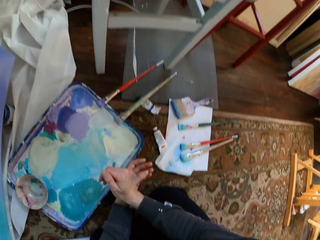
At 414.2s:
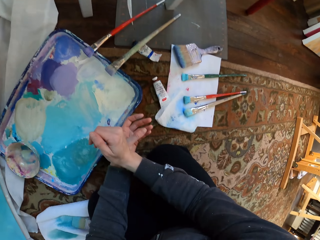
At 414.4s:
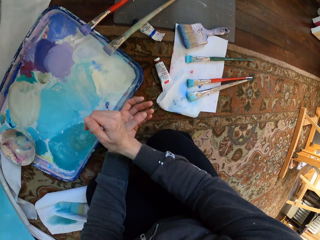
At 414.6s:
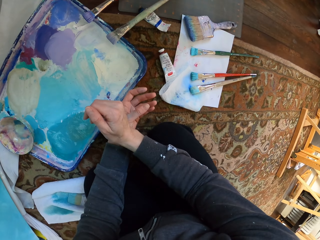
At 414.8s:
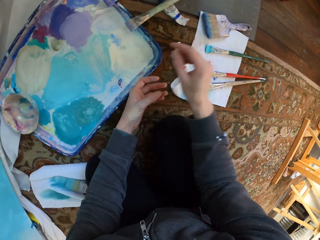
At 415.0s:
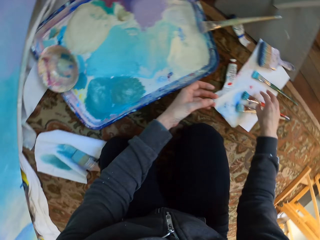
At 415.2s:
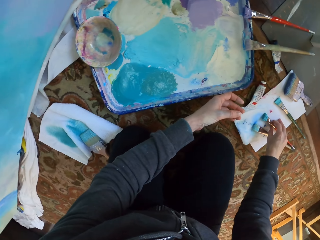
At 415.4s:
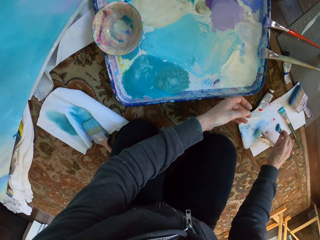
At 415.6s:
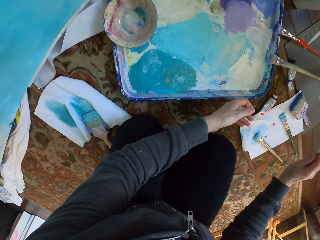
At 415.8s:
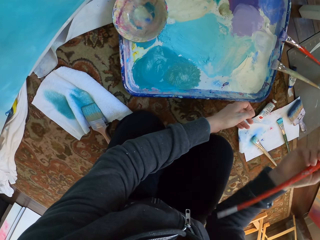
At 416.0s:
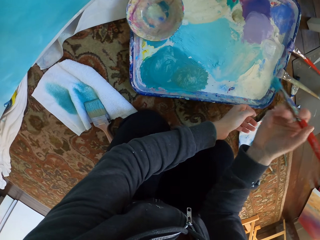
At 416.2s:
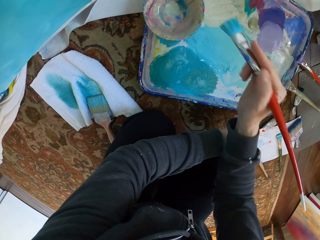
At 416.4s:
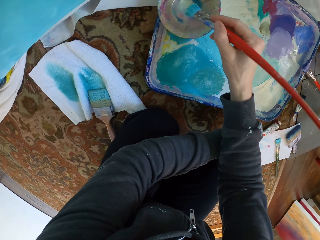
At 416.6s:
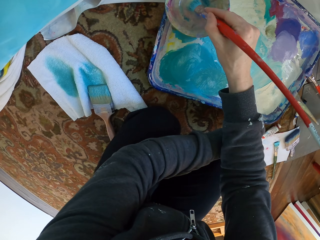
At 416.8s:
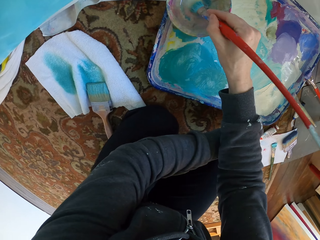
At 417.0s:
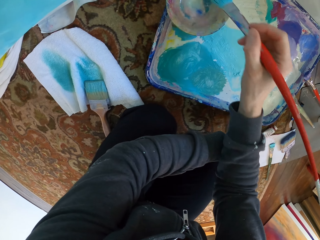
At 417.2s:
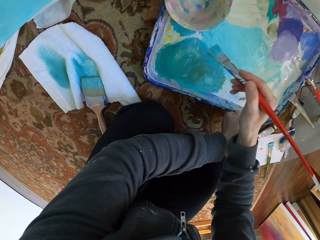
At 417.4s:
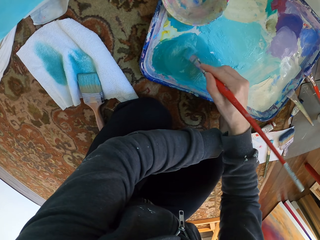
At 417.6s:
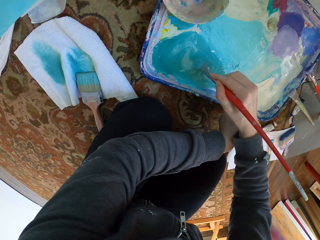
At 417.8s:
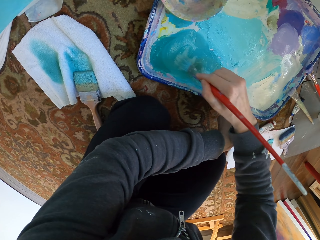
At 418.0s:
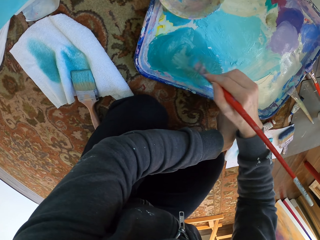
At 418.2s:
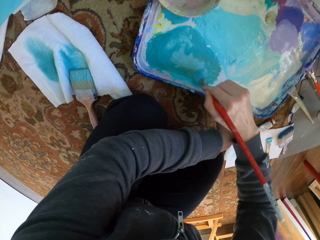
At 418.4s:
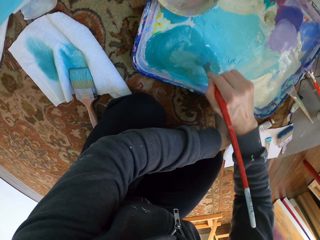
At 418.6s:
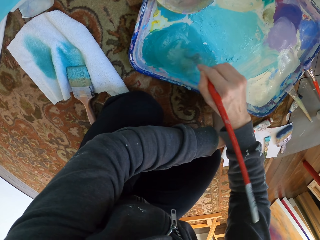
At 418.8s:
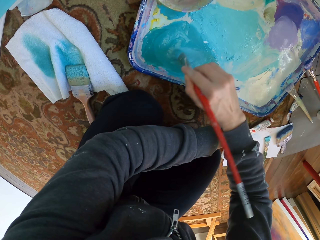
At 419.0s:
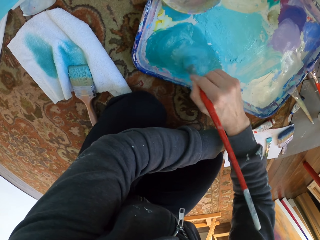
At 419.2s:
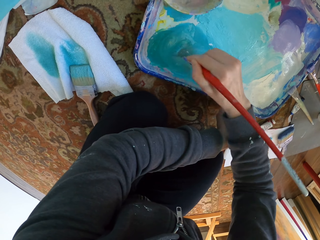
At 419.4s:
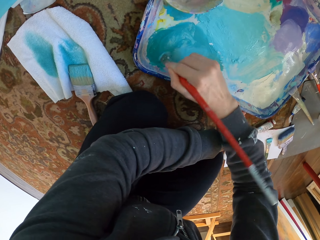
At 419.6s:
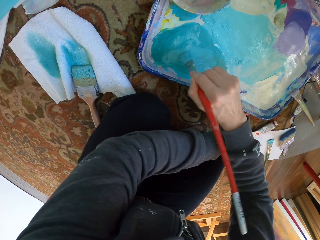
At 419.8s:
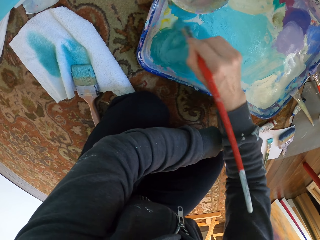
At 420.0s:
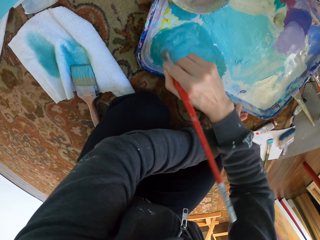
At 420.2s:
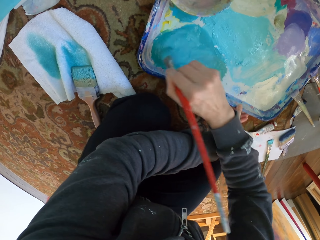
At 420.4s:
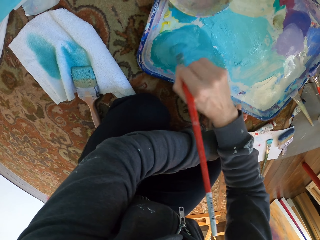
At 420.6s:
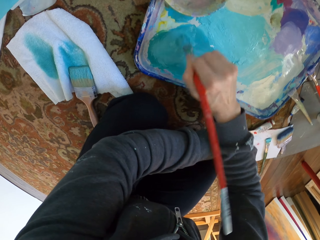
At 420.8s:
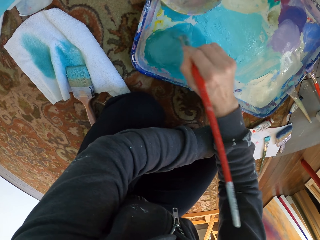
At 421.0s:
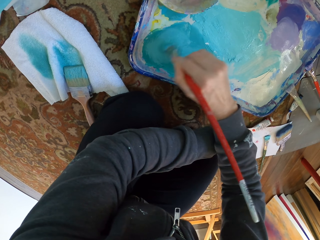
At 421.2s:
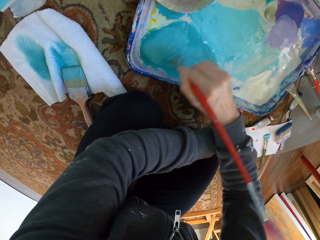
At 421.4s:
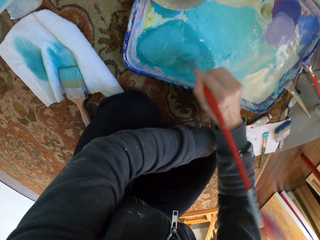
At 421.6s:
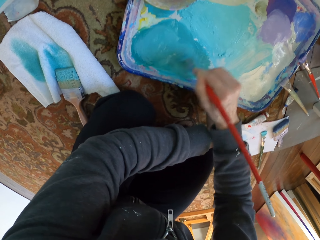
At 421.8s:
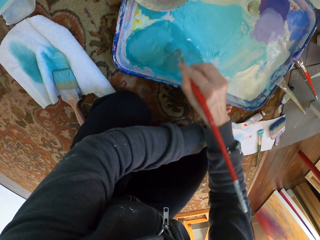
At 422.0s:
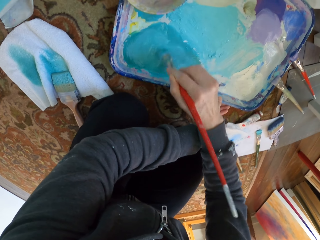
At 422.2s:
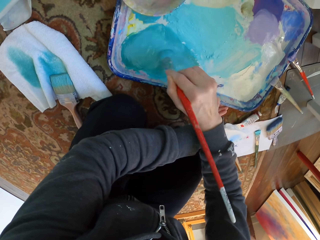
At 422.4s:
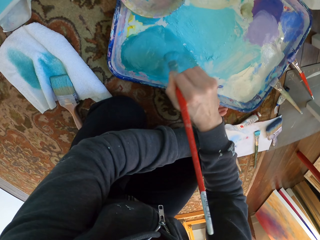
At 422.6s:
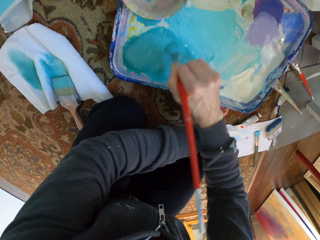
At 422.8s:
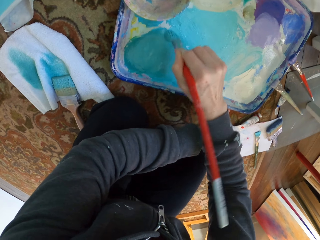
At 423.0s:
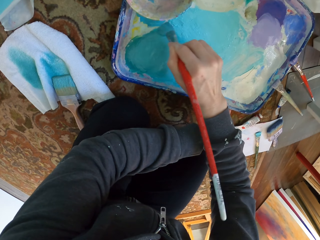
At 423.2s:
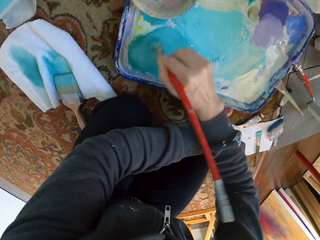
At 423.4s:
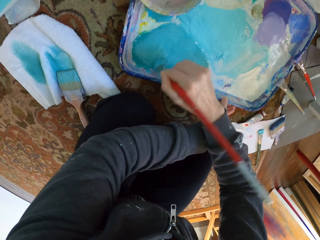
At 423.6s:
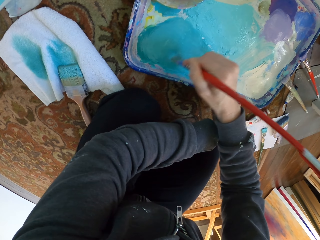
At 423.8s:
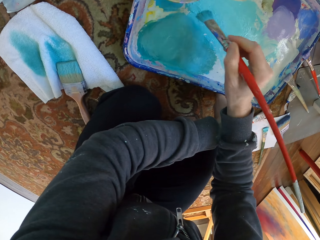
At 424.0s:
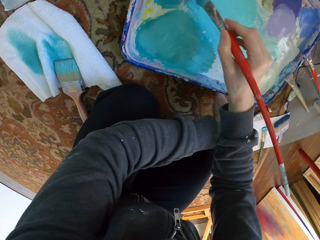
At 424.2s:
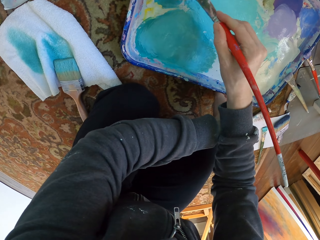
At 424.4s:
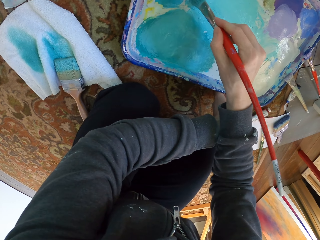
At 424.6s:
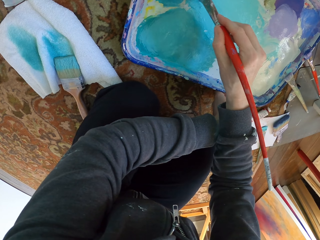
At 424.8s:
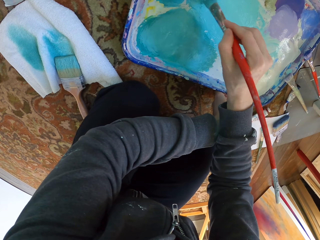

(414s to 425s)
The camera wearer picks up the paint brush. They dip the paint brush in the paint dish. They brush on paint. They mix the paint.

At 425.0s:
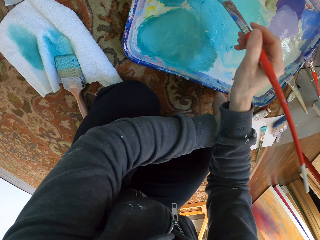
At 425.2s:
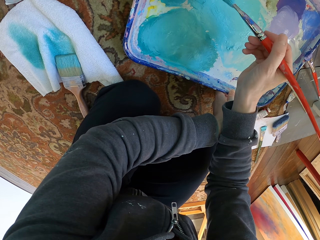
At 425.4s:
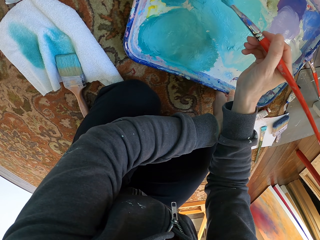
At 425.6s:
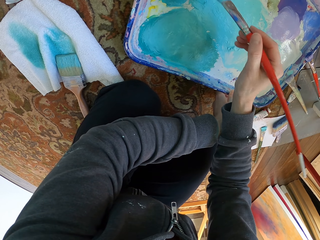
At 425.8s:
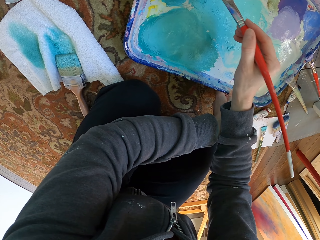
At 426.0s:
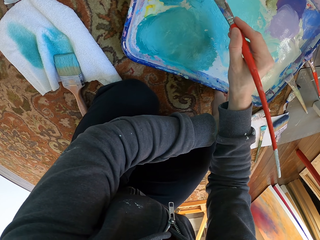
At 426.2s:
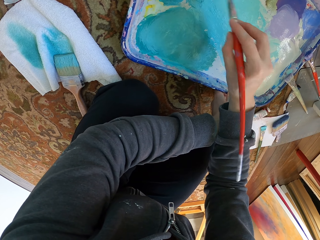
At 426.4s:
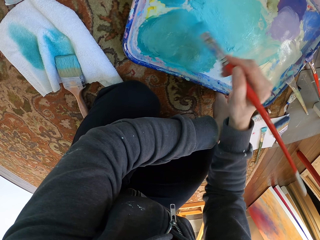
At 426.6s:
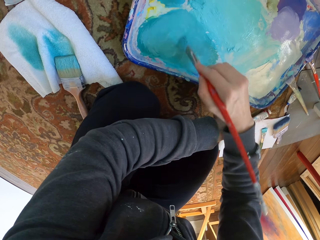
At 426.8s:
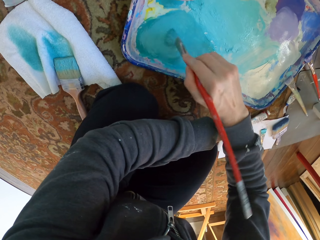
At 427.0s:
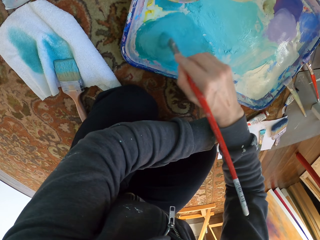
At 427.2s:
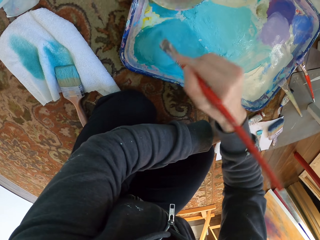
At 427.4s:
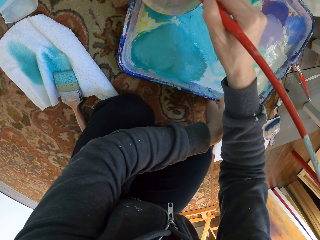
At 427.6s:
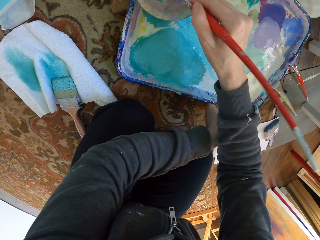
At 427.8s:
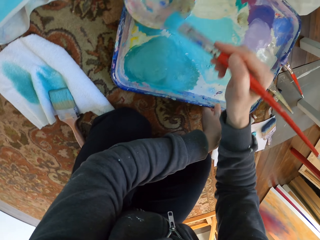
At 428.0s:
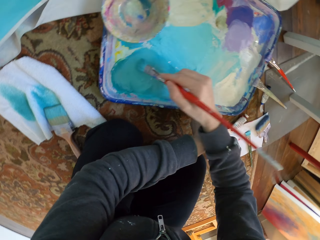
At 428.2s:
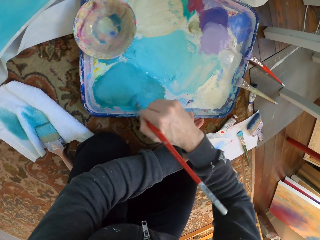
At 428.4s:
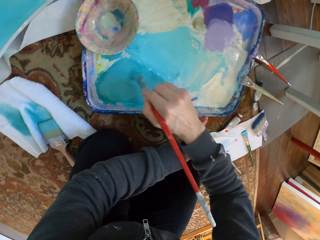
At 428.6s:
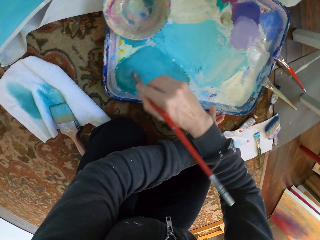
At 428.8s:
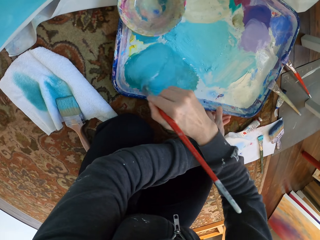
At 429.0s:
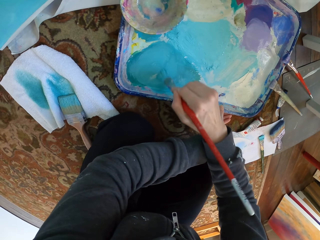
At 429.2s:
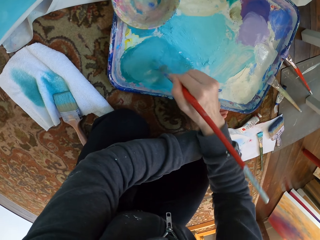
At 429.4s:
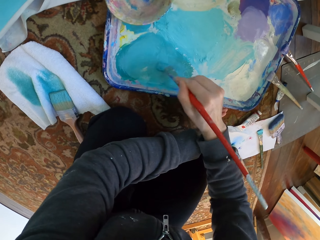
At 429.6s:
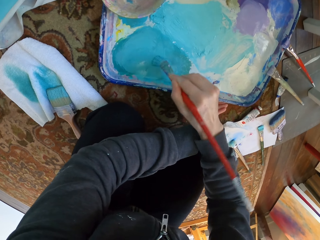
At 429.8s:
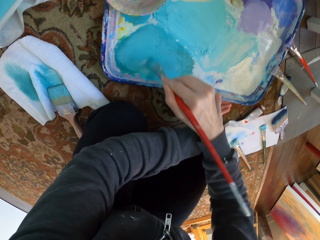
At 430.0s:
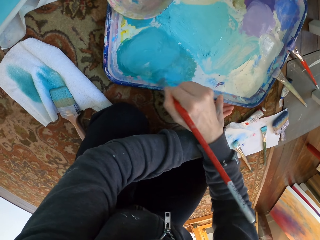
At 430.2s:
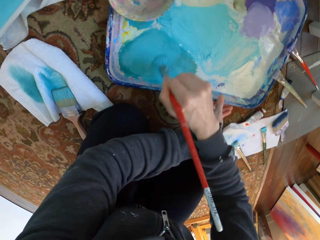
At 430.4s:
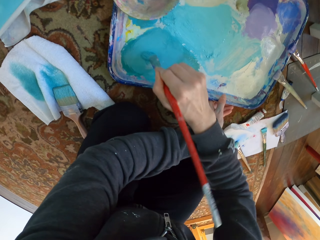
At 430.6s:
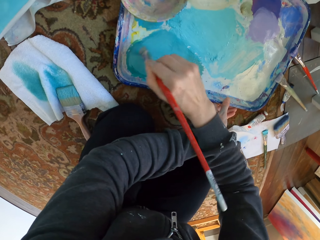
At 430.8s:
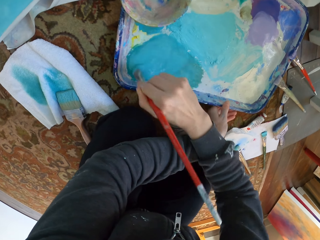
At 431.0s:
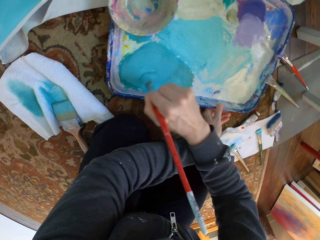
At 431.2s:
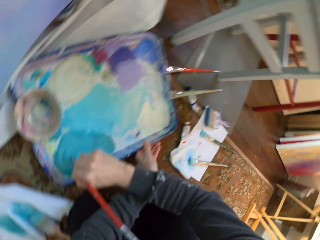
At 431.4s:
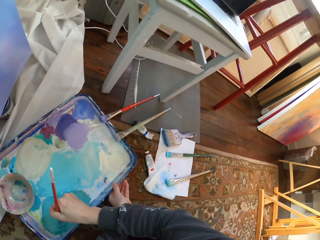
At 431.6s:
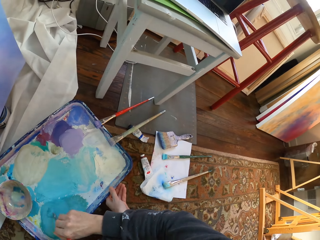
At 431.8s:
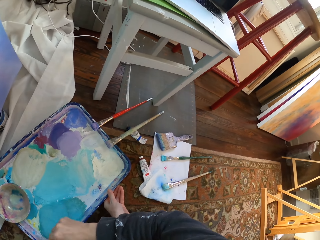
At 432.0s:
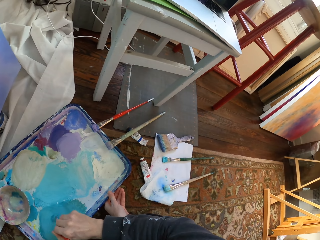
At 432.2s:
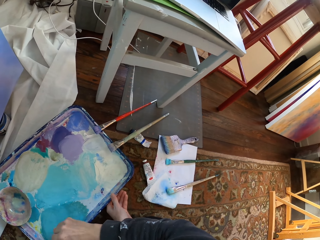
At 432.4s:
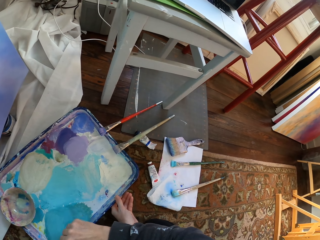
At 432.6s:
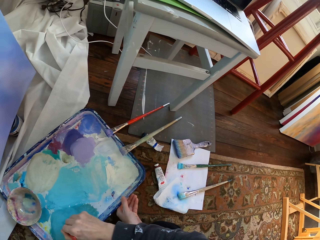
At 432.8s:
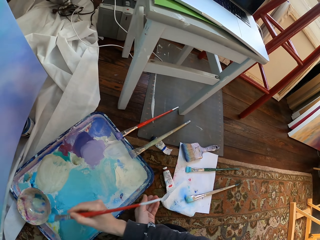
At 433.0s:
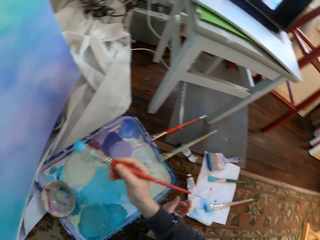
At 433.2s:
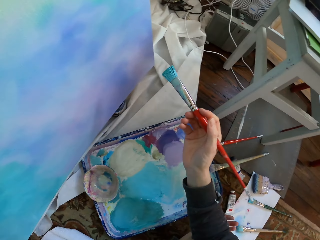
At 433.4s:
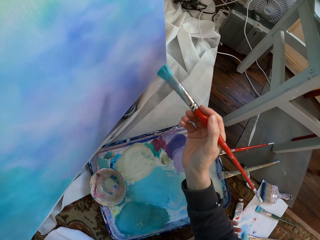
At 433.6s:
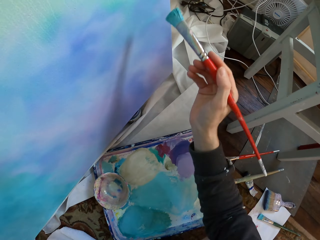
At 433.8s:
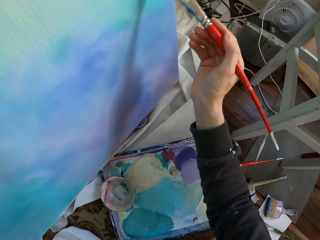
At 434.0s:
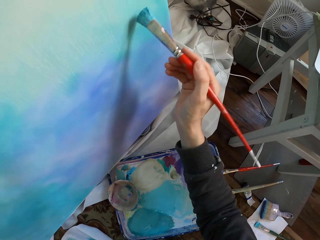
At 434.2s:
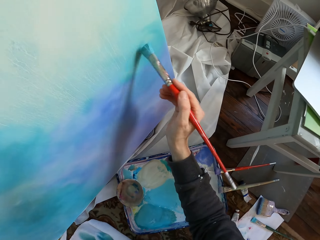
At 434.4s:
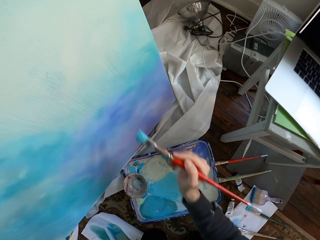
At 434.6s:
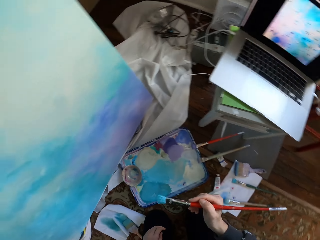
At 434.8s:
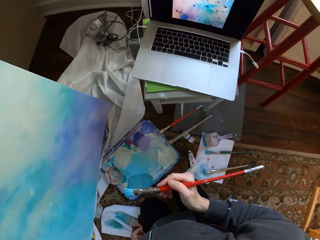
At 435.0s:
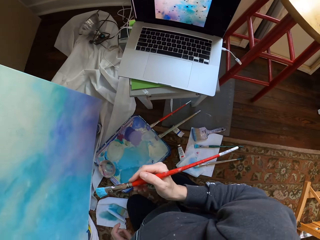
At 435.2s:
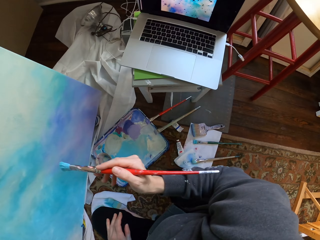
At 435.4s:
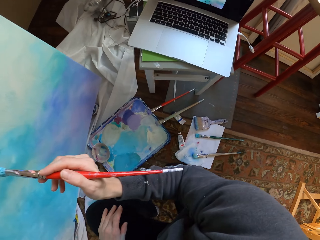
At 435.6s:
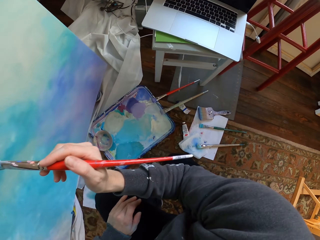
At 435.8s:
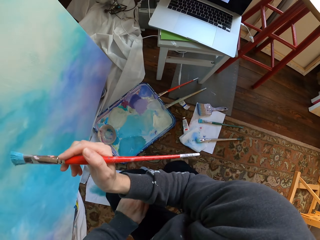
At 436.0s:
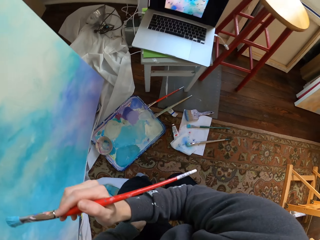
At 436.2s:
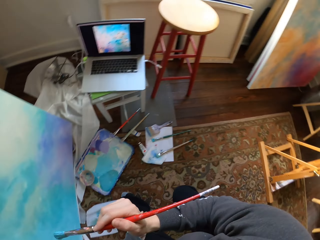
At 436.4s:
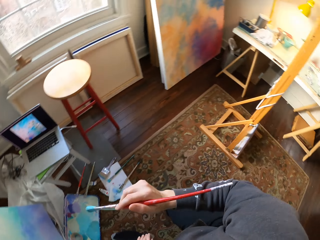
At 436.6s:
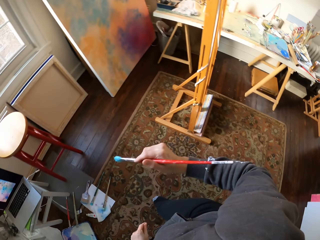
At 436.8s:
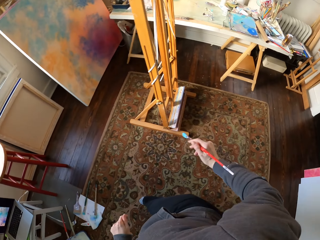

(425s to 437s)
The camera wearer brushes on paint. They dip the paint brush in the paint dish. They mix the paint. They paint the board.
